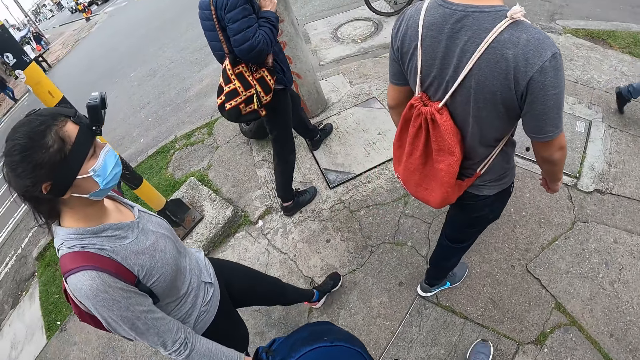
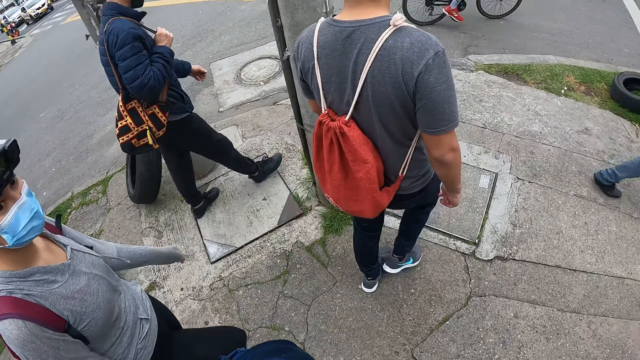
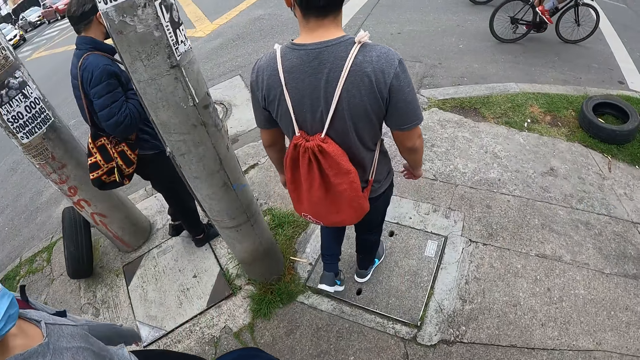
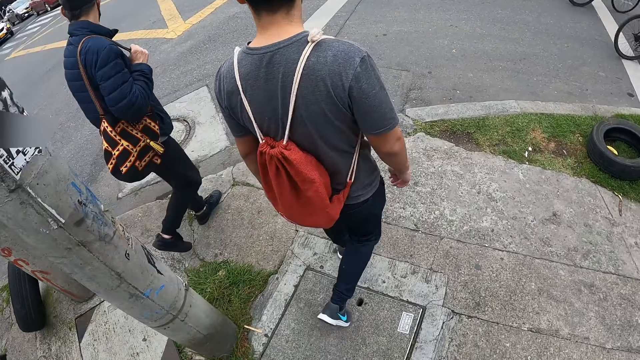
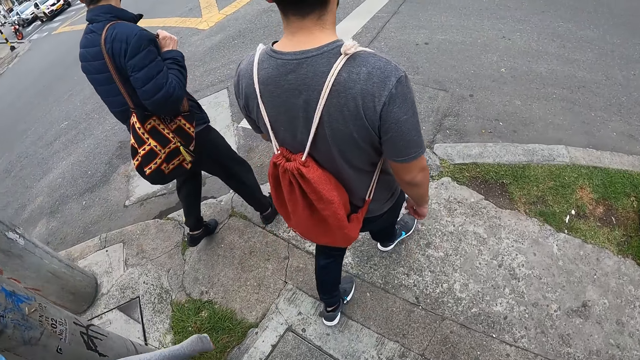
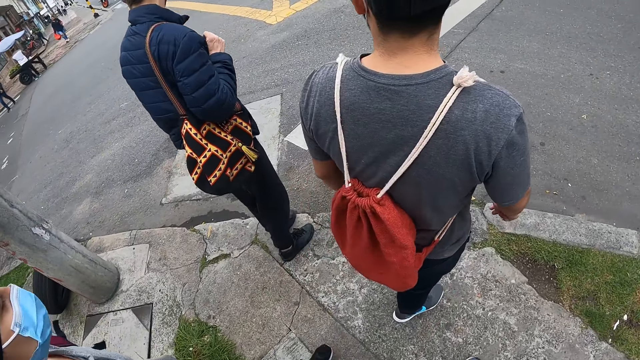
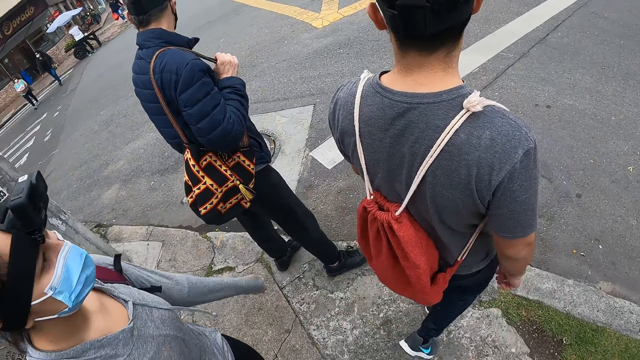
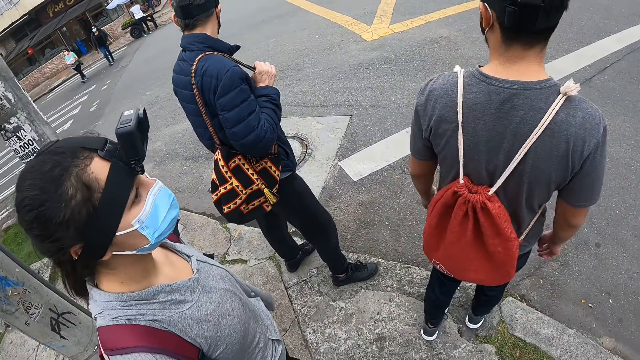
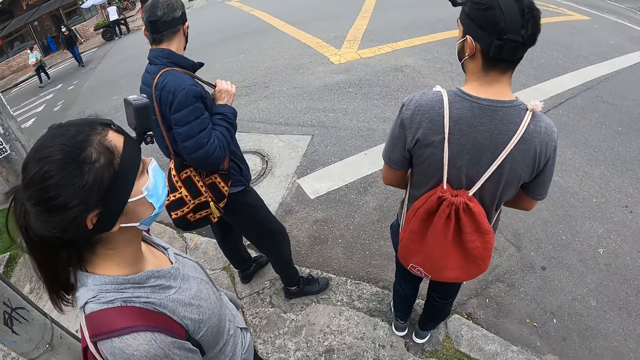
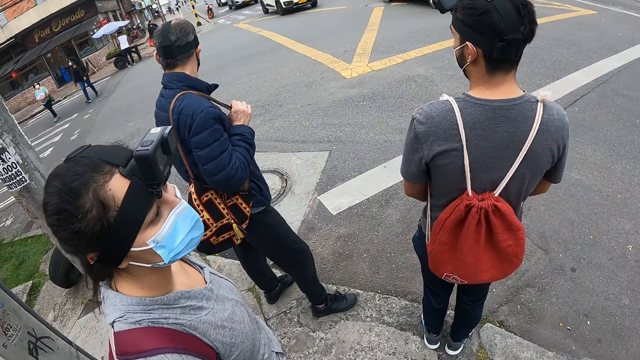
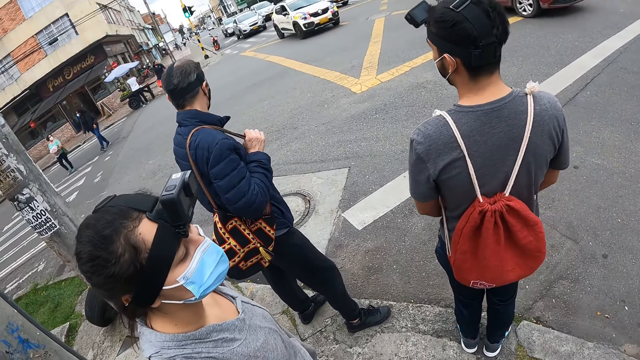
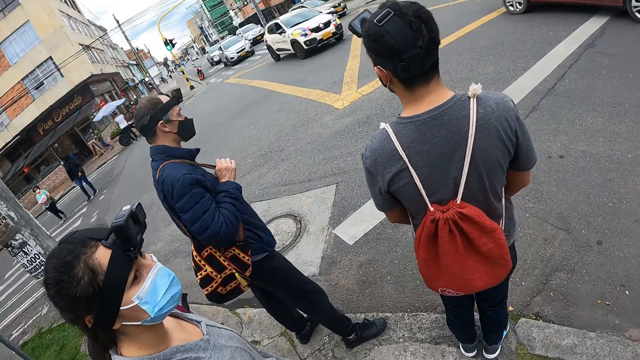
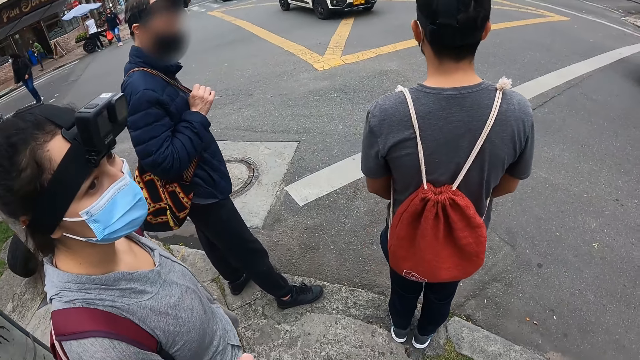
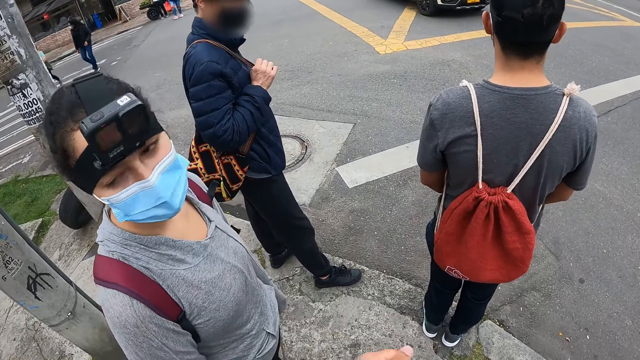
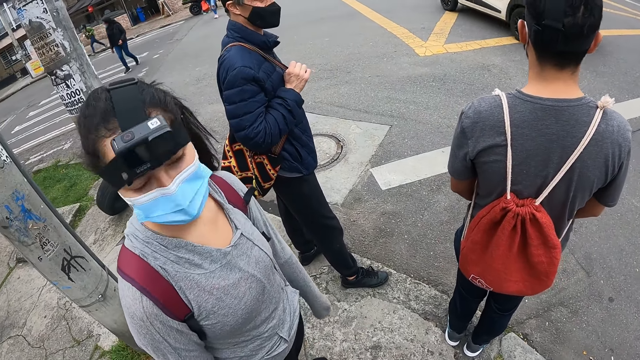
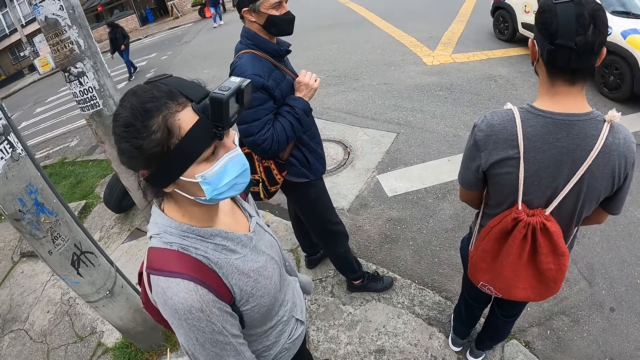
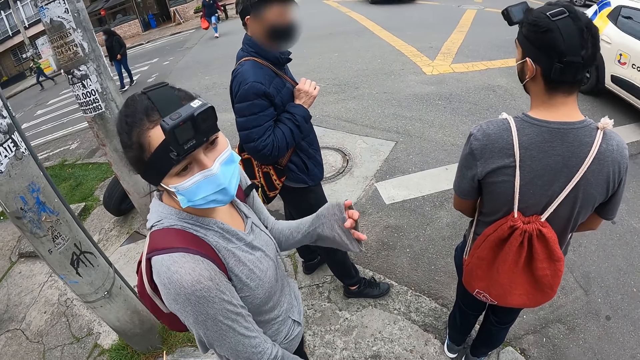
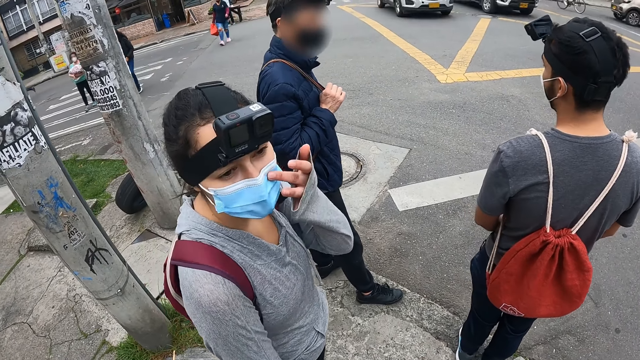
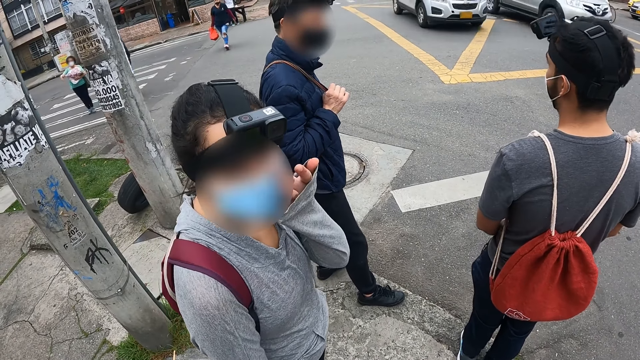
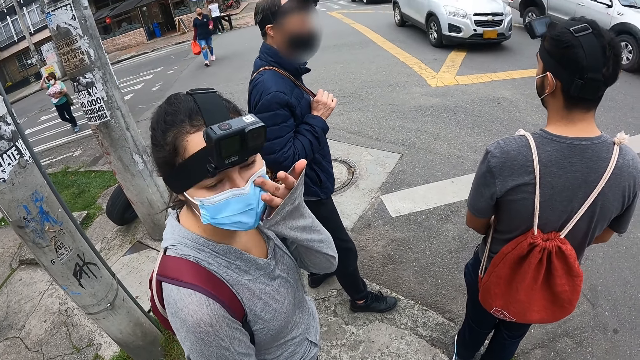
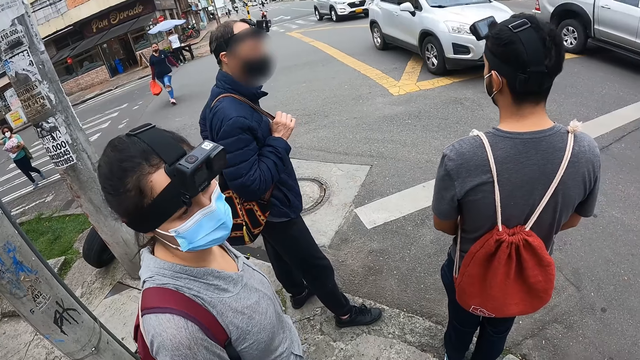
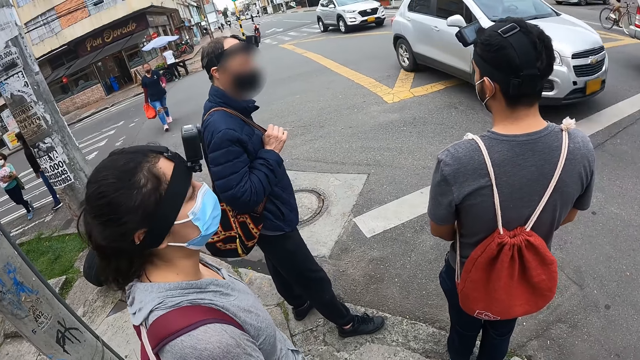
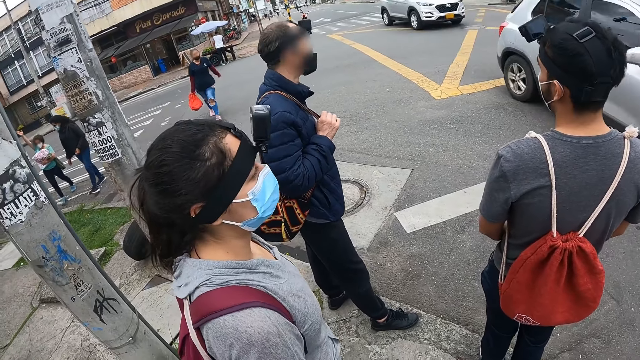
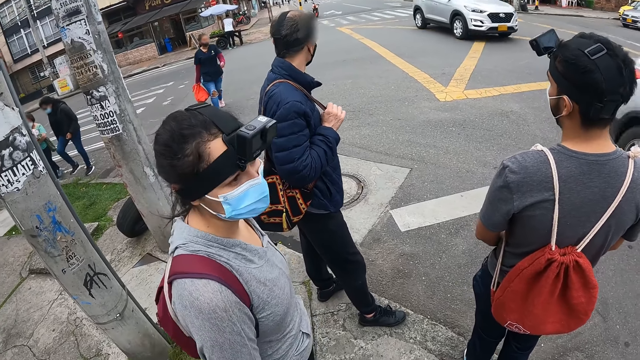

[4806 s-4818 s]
The camera wearer talks to a person. They walk around and look around. They talk to the person.

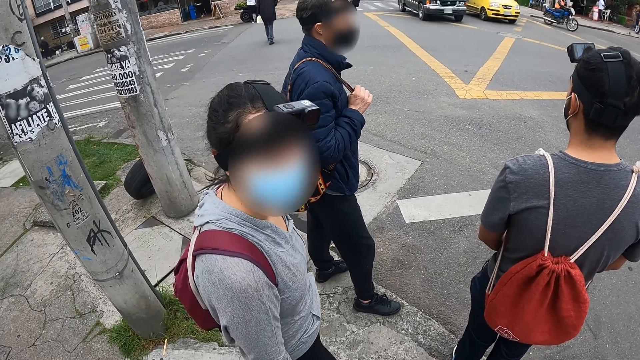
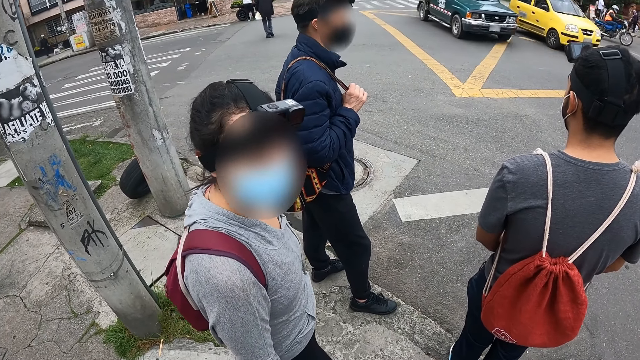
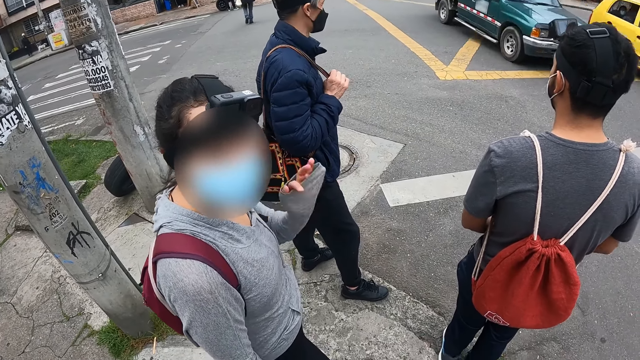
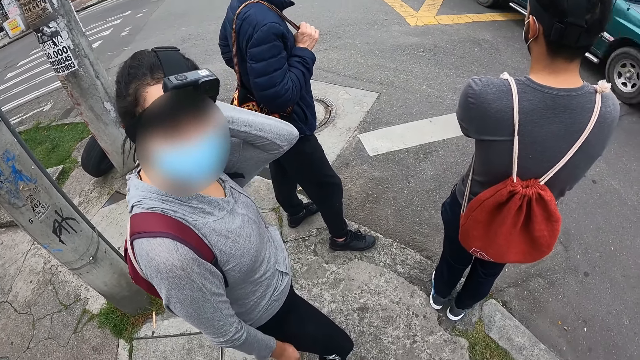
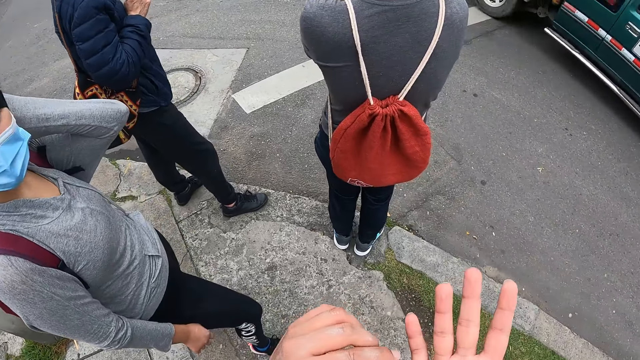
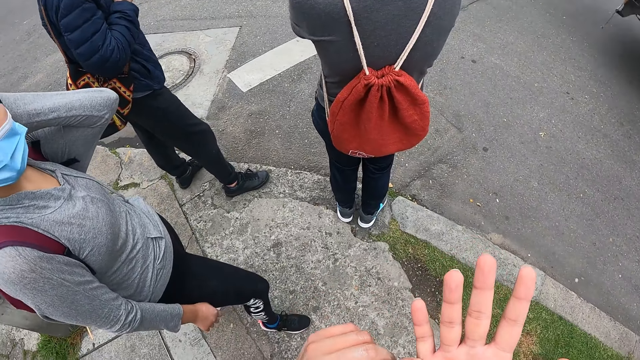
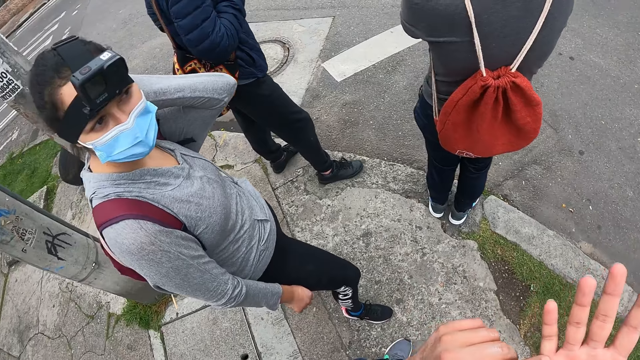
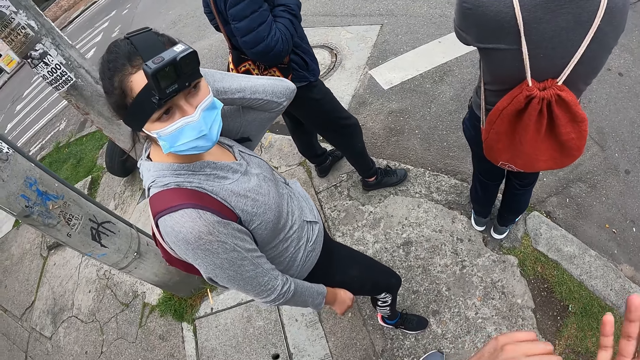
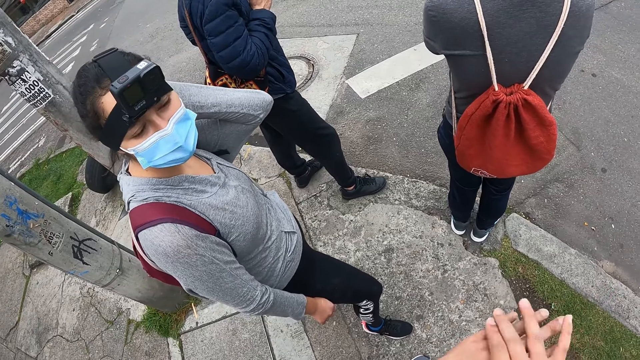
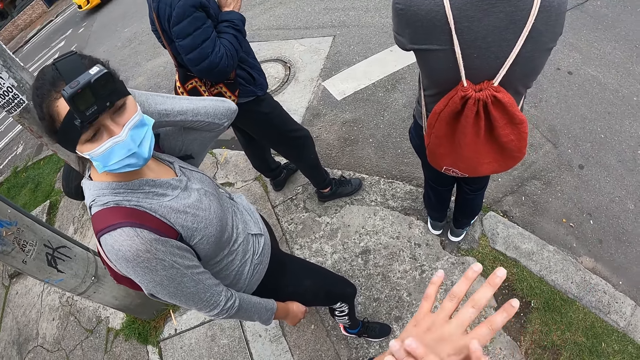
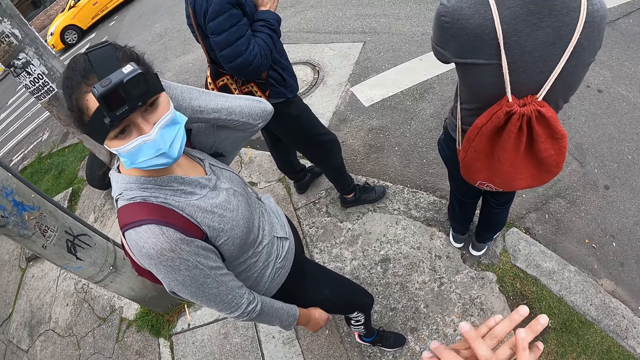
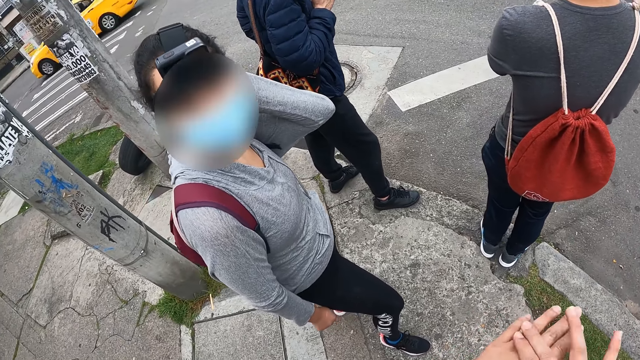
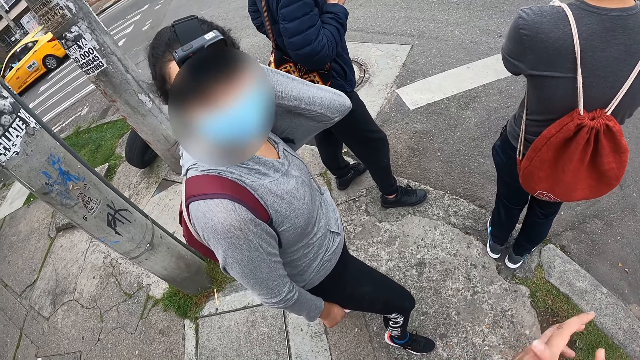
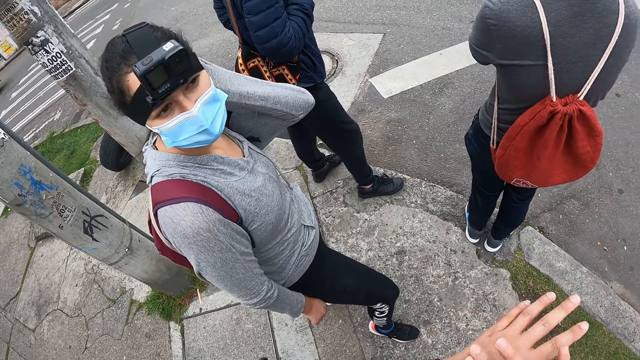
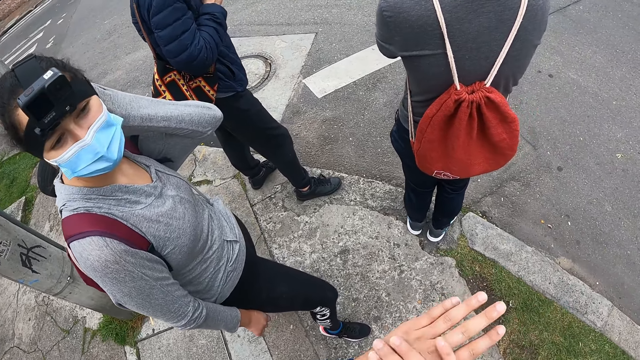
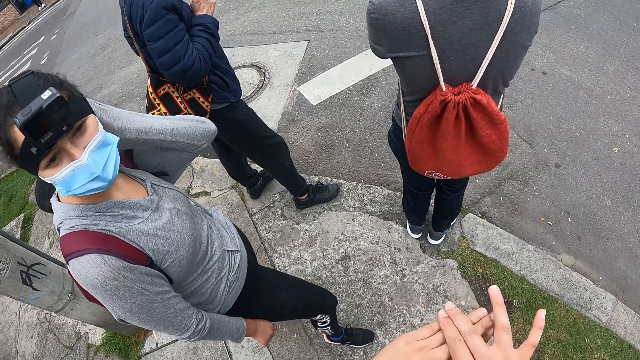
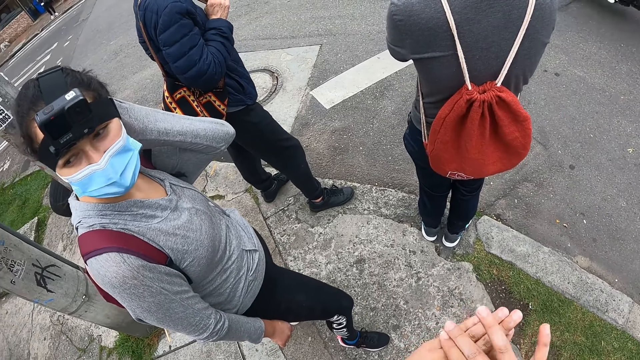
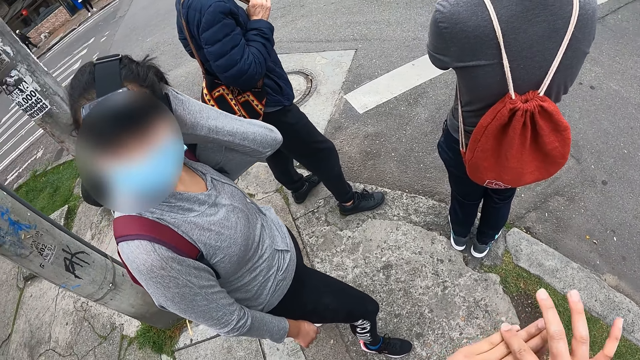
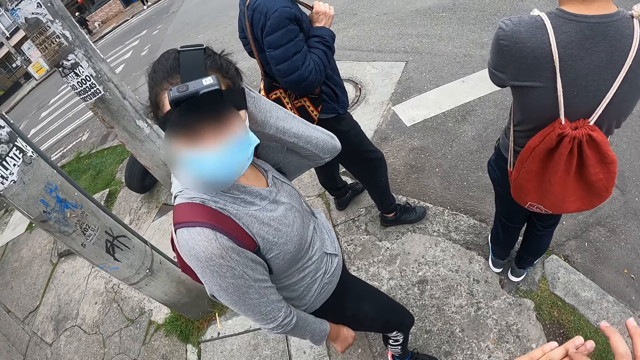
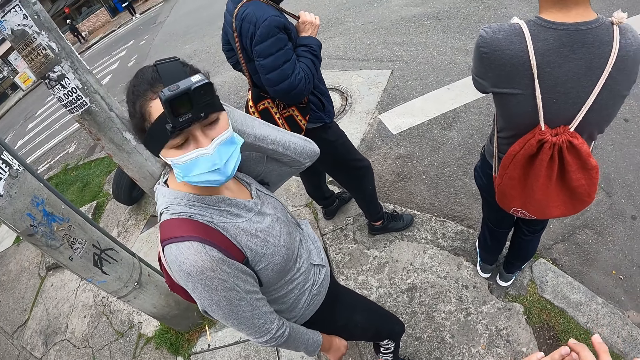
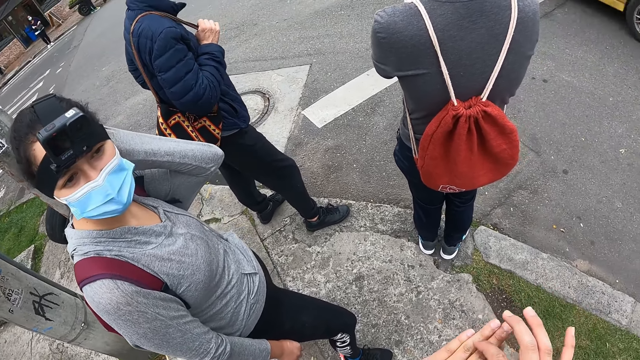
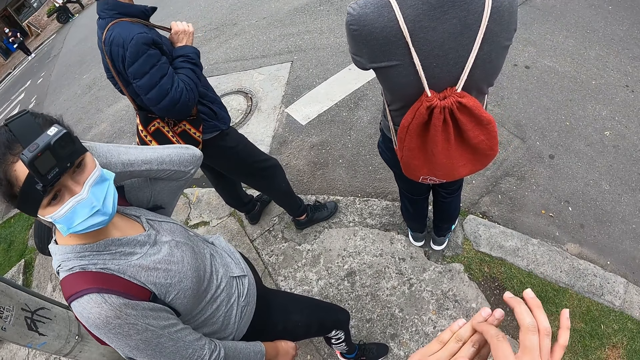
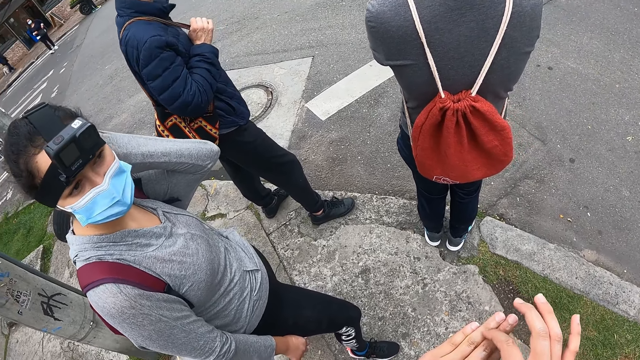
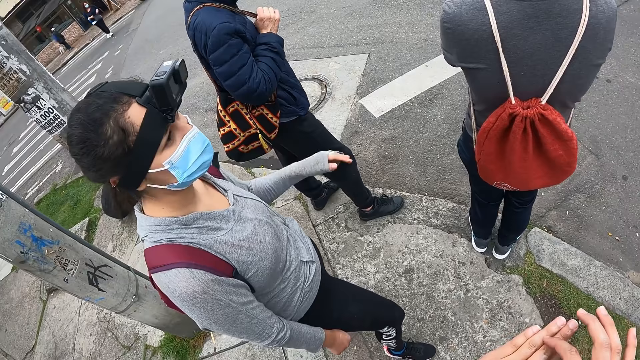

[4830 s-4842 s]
The camera wearer places her left hand on her right hand. She dusts the back of her left hand with her right hand.
